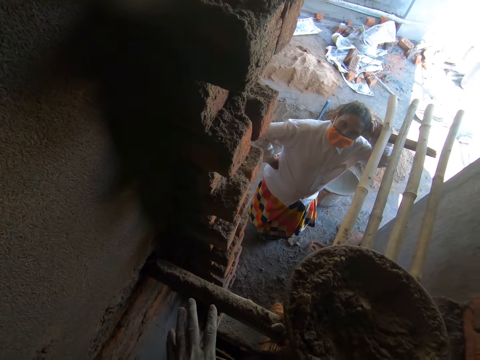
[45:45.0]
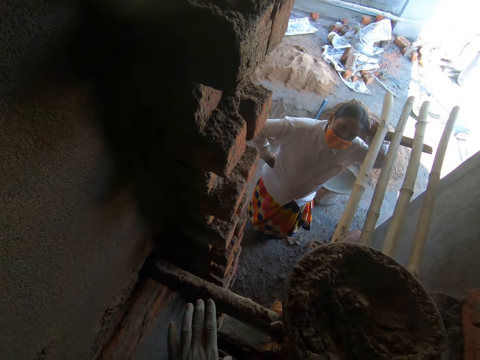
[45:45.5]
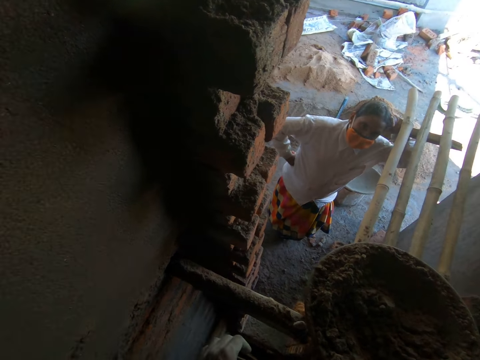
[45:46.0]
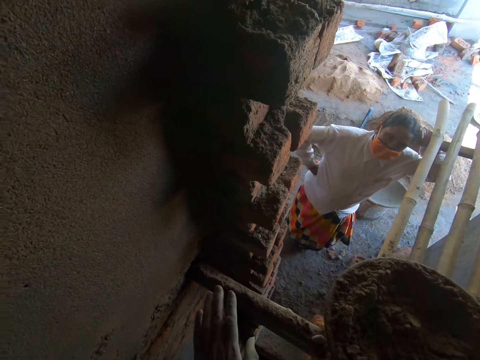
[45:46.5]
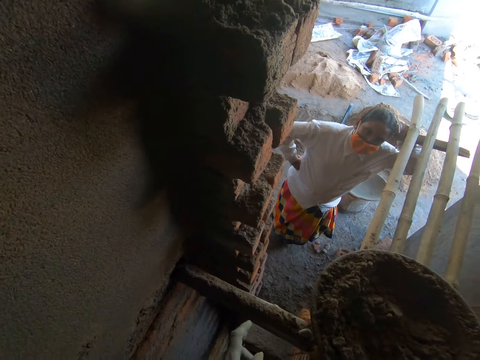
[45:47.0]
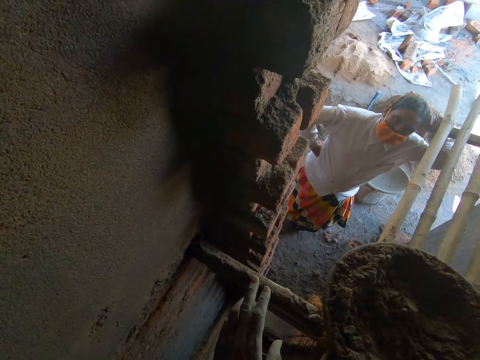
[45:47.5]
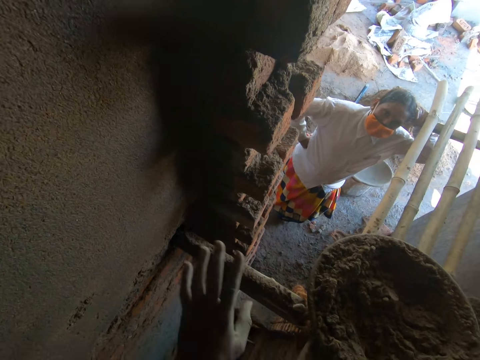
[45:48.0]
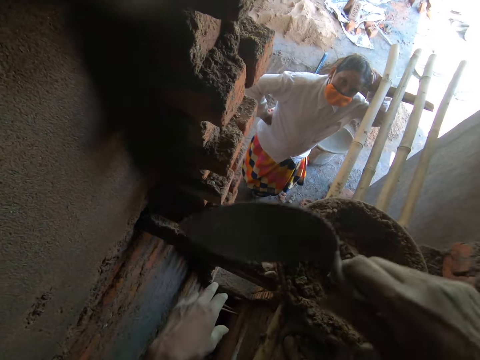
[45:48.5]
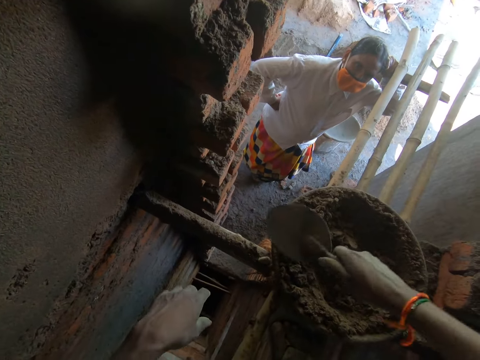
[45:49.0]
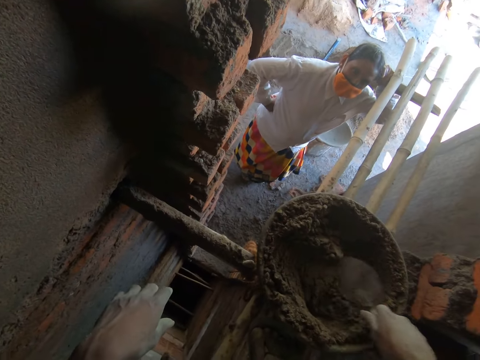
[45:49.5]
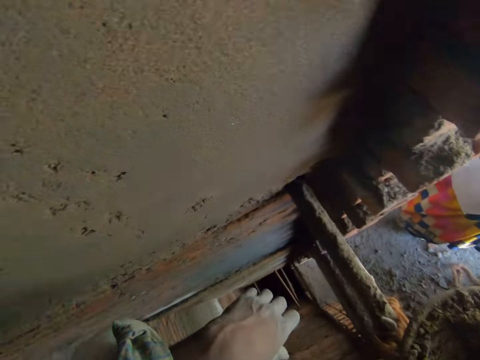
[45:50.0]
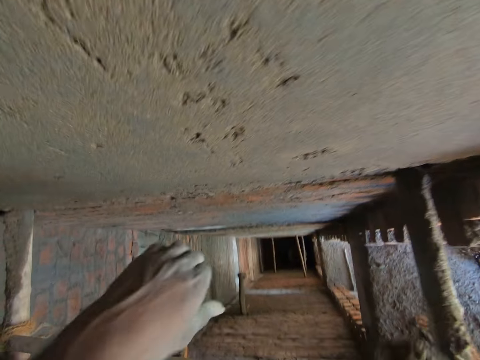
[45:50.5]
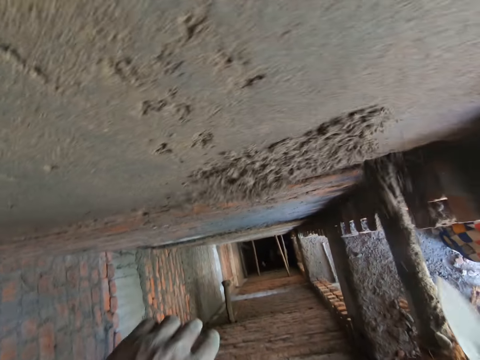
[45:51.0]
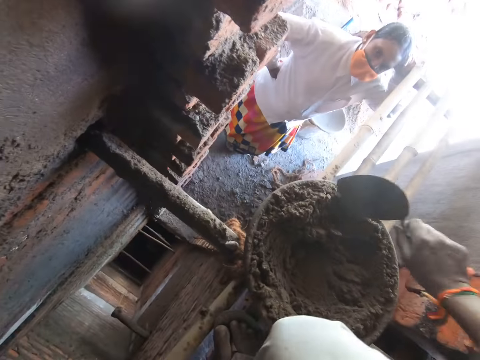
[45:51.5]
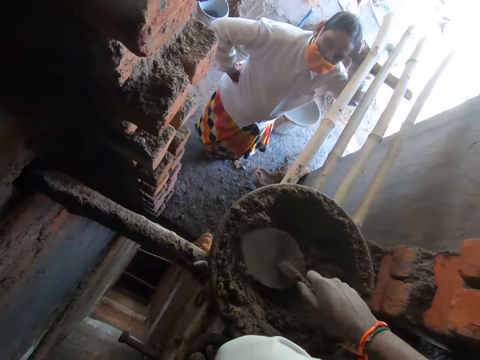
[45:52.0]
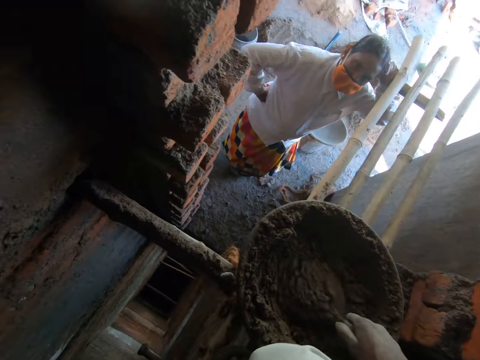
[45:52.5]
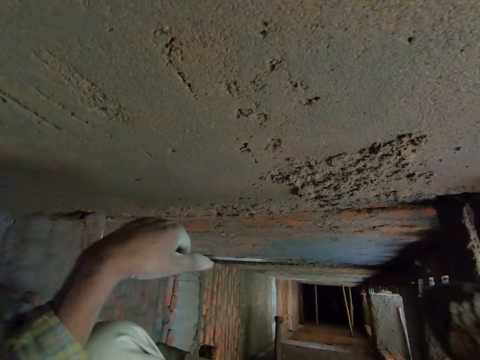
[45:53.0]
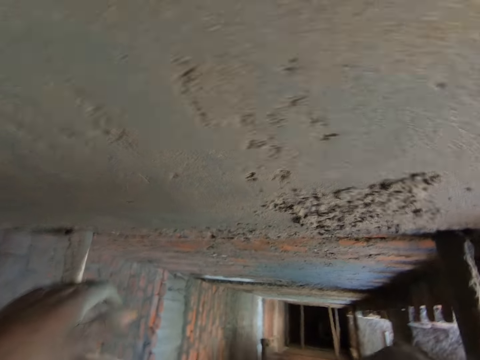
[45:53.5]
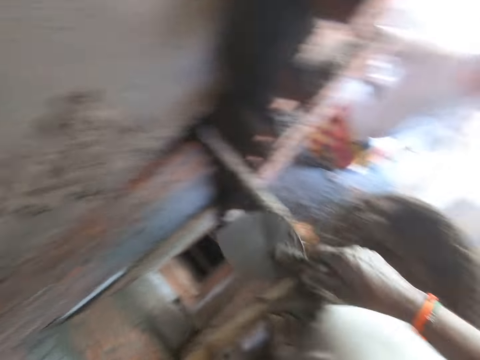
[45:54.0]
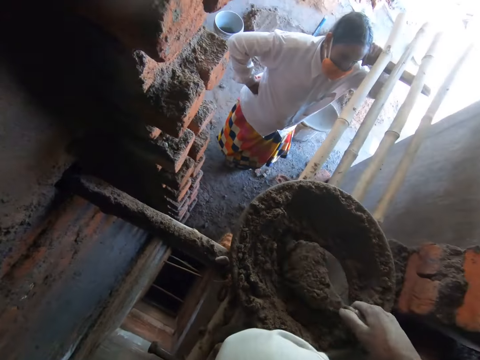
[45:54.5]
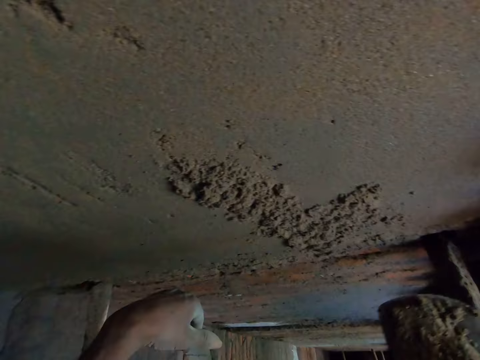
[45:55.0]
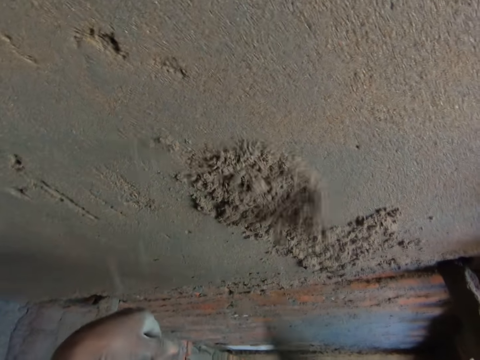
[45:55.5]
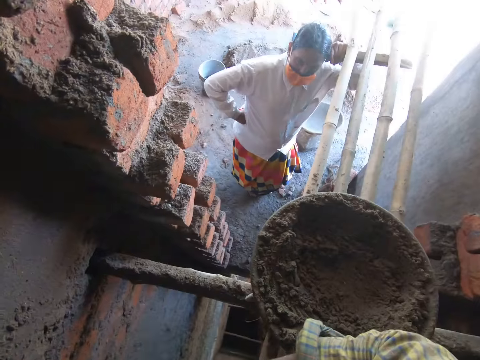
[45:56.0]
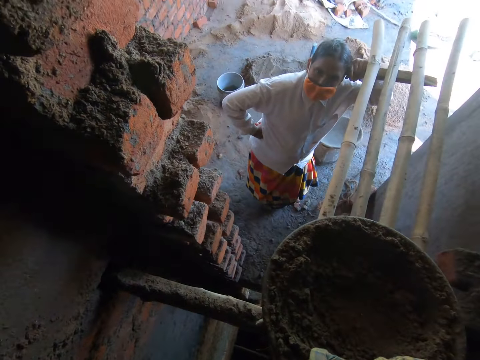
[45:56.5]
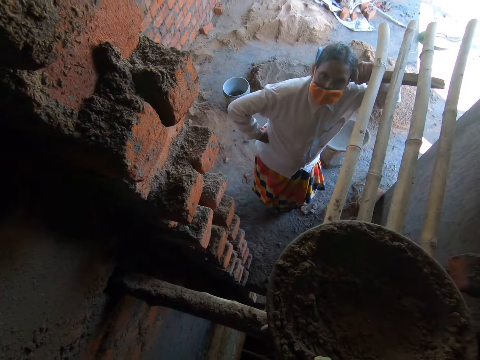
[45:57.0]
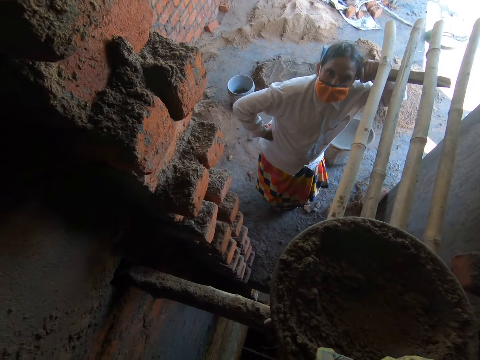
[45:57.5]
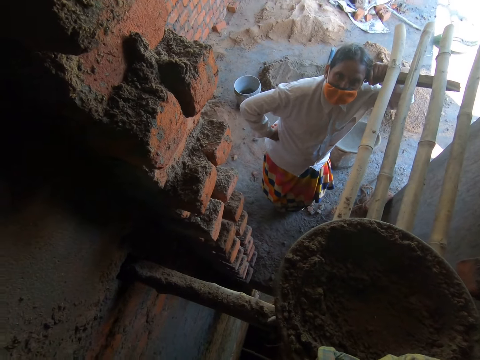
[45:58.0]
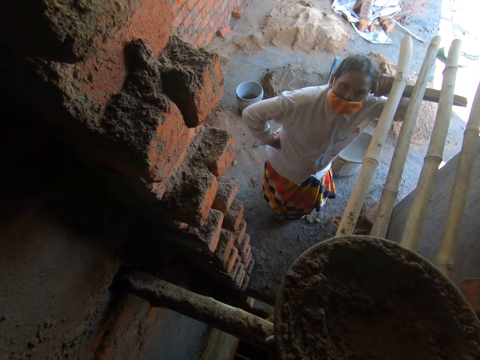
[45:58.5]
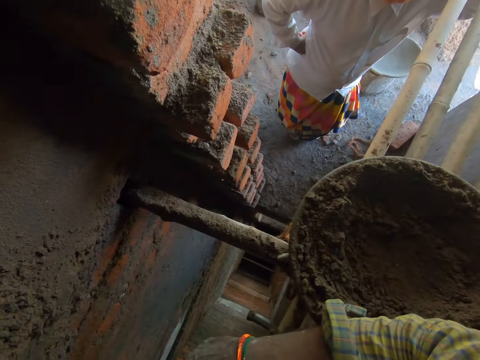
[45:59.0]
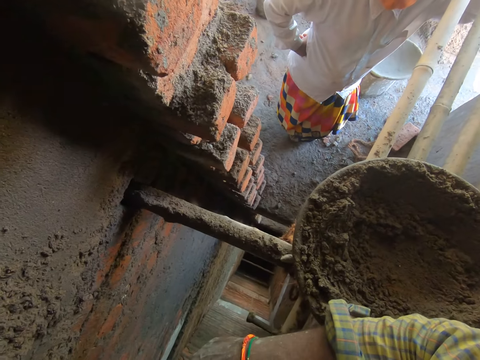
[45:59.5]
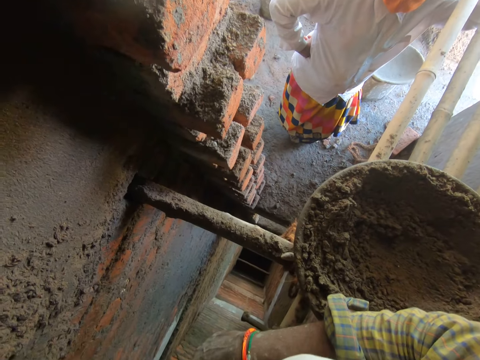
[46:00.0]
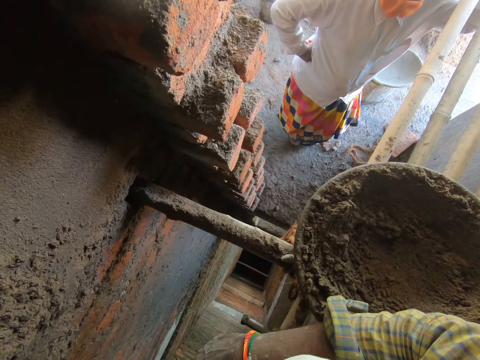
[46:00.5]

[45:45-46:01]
The camera wearer packs concrete mix from the pan on the wooden ladder with the trowel in his right hand. He throws the concrete mix in the trowel in his right hand on the wall. He mixes concrete mix in the pan on the wooden ladder with the trowel in his right hand. He packs concrete mix from the pan on the wooden ladder with the trowel in his right hand. He throws the concrete mix in the trowel in his right hand on the wall. He packs concrete mix from the pan on the wooden ladder with the trowel in his right hand. He throws the concrete mix in the trowel in his right hand on the wall. He talks to a woman.

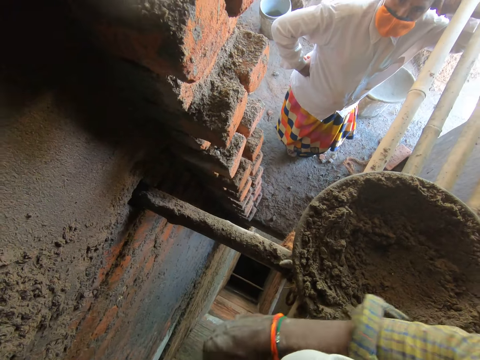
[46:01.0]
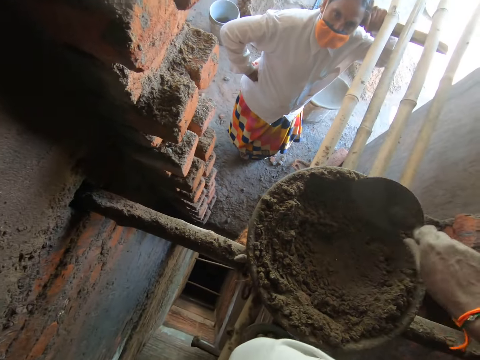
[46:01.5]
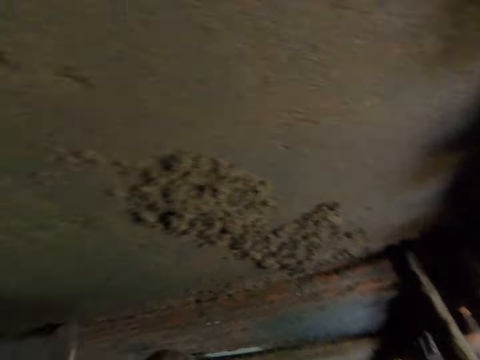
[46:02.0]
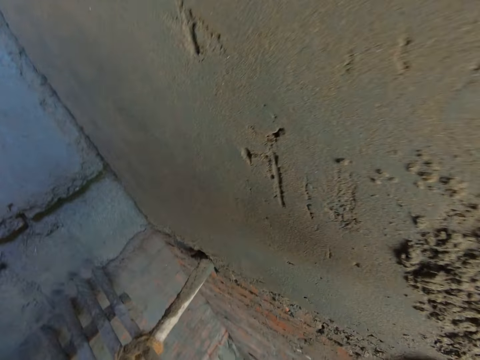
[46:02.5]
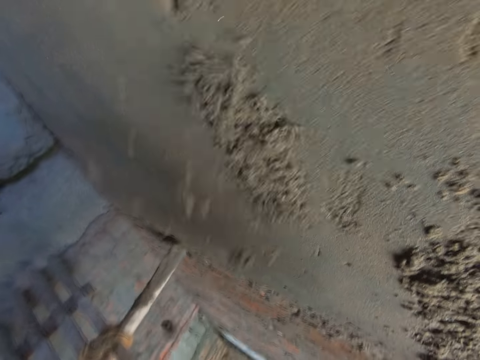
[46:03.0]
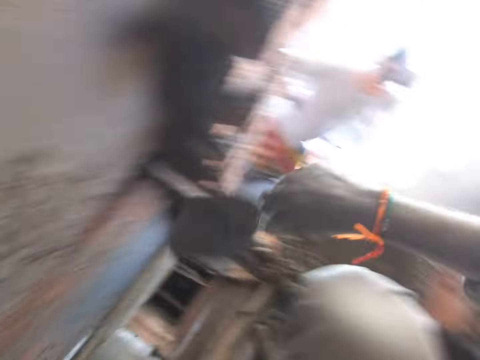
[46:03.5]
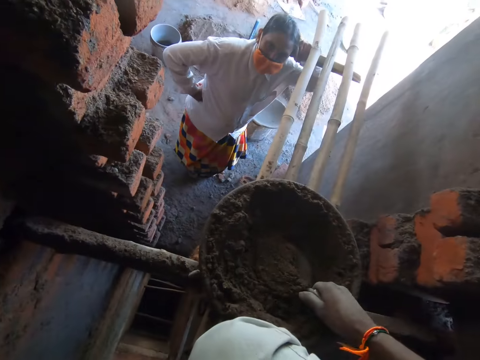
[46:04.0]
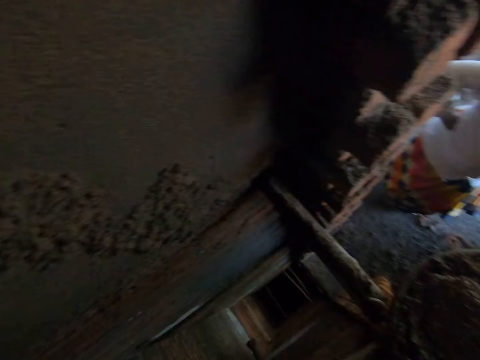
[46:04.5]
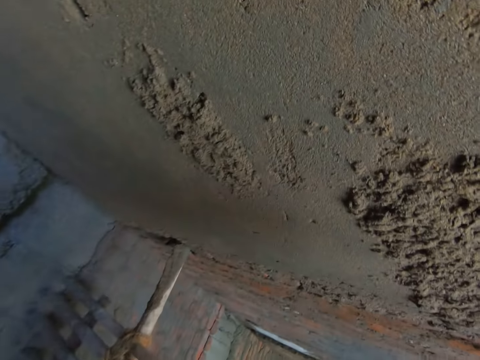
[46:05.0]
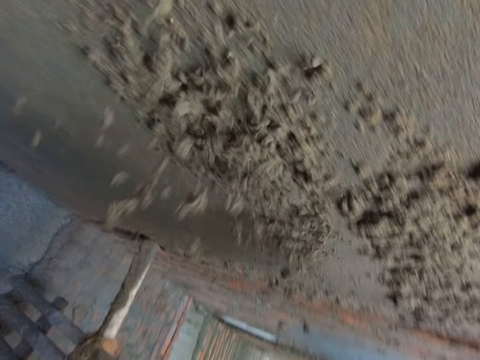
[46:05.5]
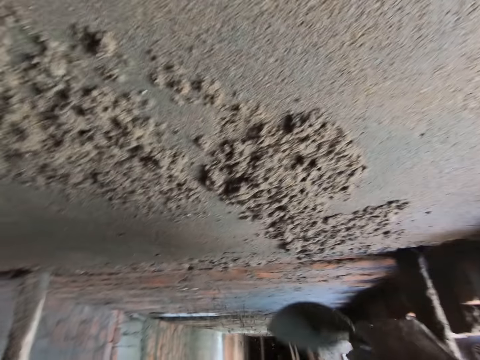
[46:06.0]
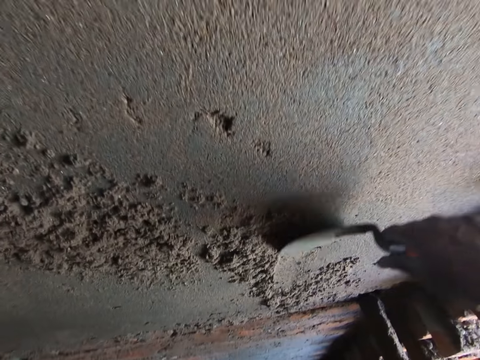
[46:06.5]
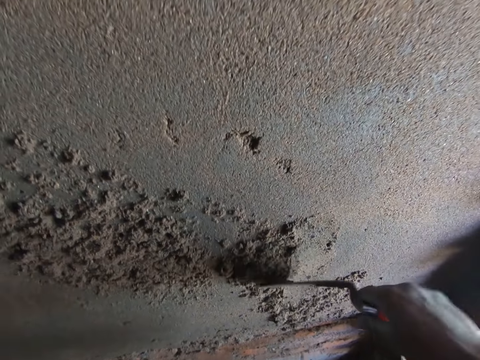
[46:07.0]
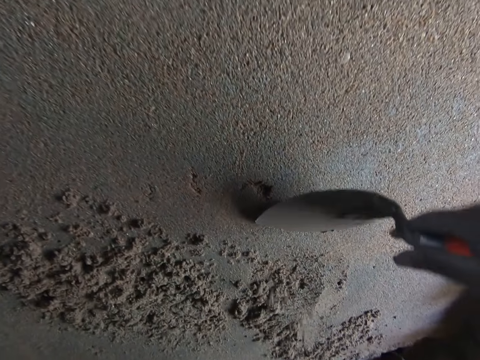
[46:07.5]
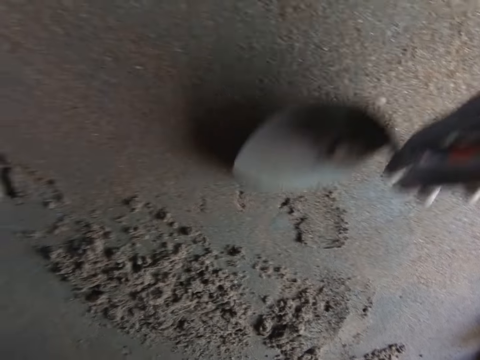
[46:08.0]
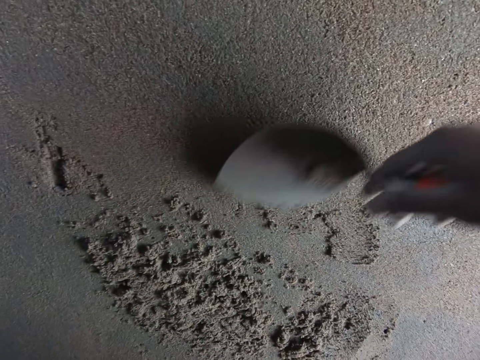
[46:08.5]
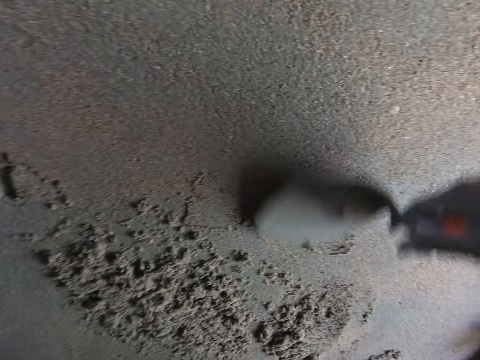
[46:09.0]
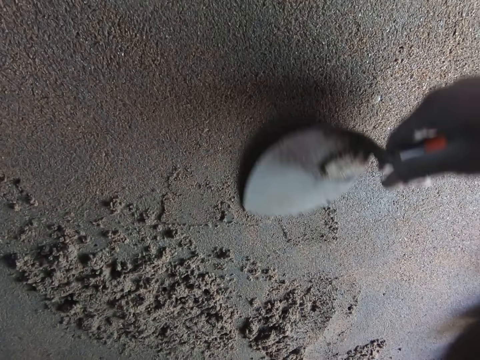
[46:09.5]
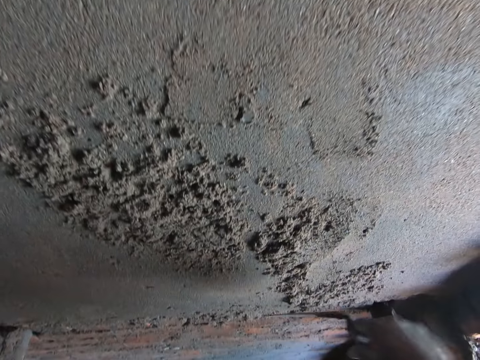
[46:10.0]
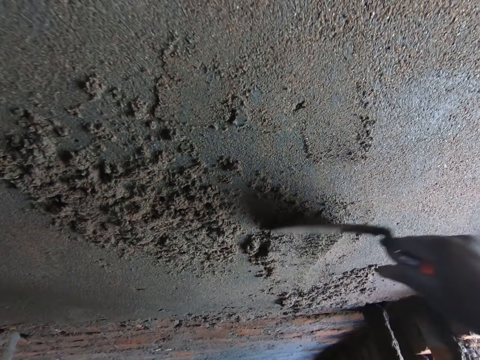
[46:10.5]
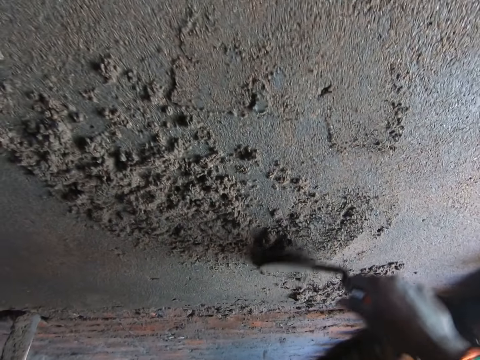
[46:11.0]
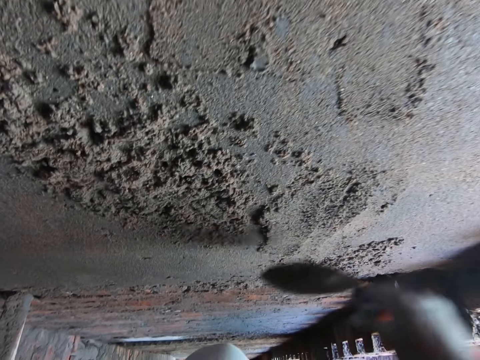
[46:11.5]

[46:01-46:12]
The camera wearer packs concrete mix from the pan on the wooden ladder with the trowel in his right hand. He throws the concrete mix in the trowel in his right hand on the wall. A woman interacts with the camera wearer. The camera wearer packs concrete mix from the pan on the wooden ladder with the trowel in his right hand. He throws the concrete mix in the trowel in his right hand on the wall. He smears concrete mix on the wall with the trowel in his right hand. He smoothens the wall.
